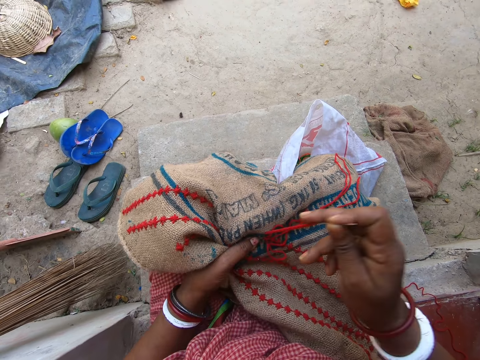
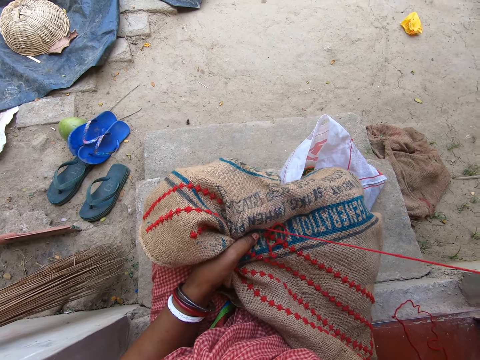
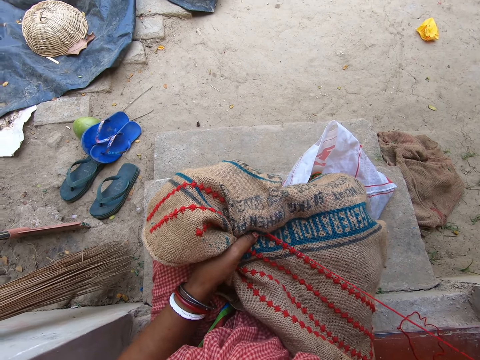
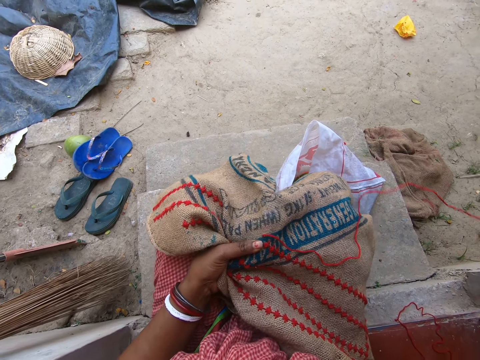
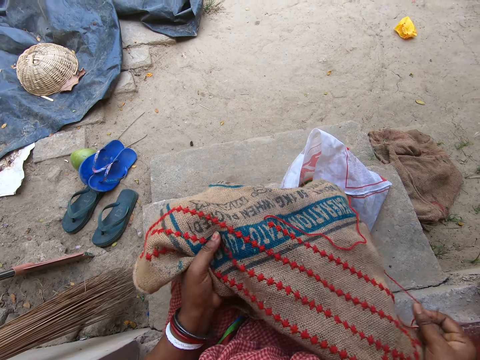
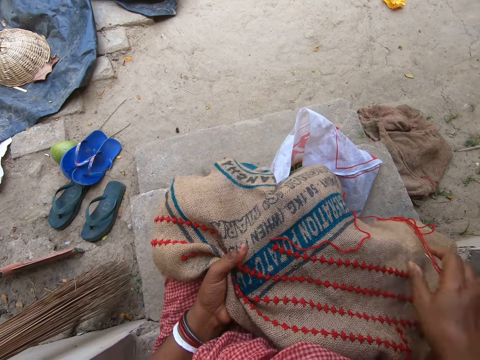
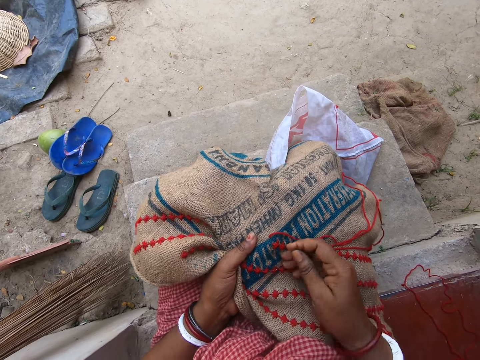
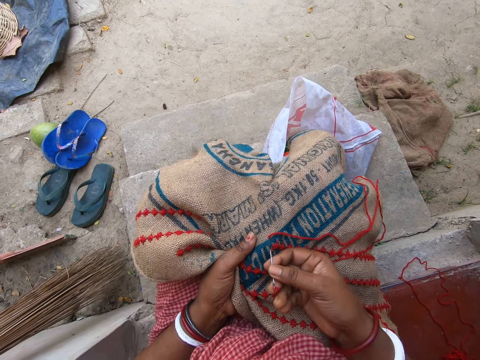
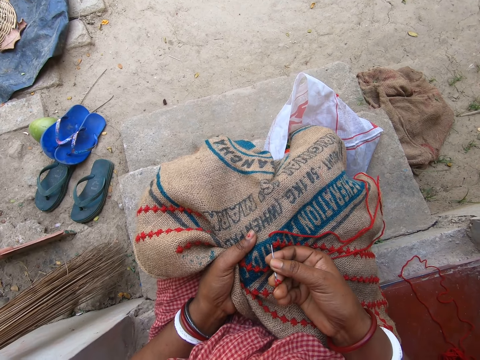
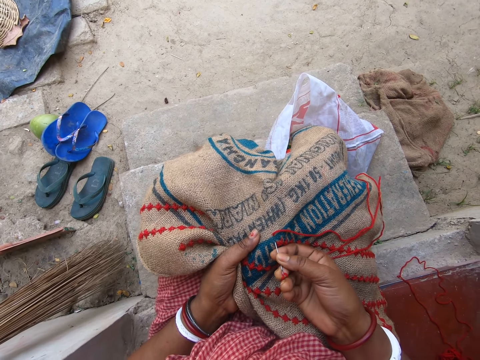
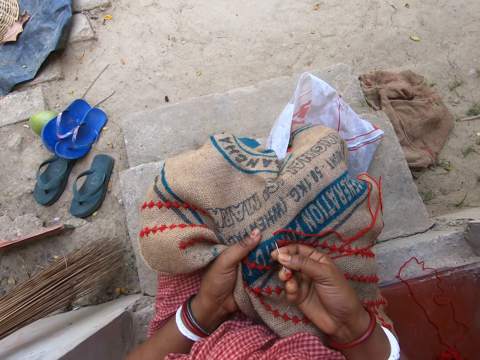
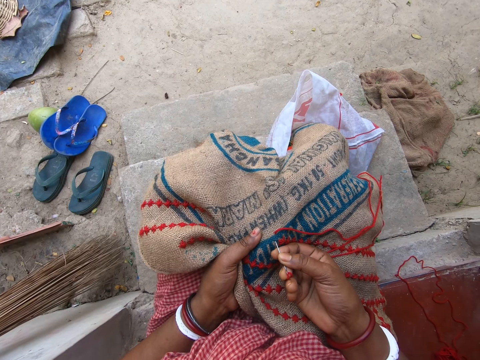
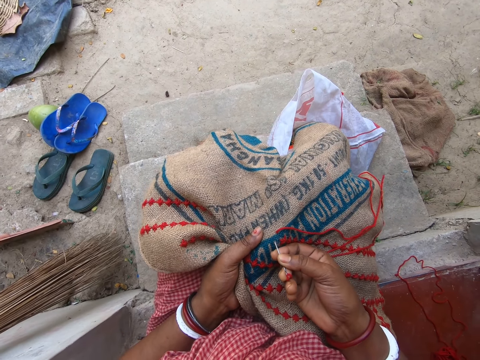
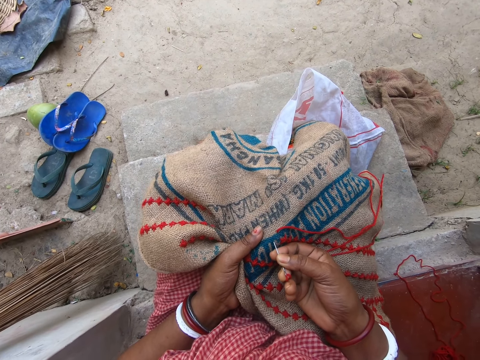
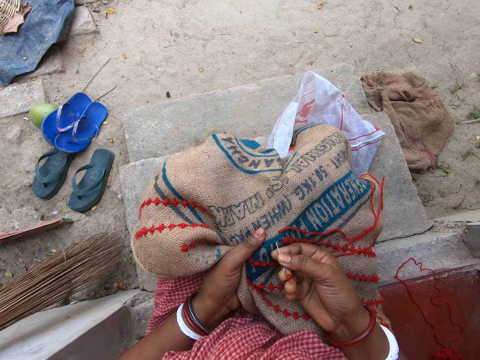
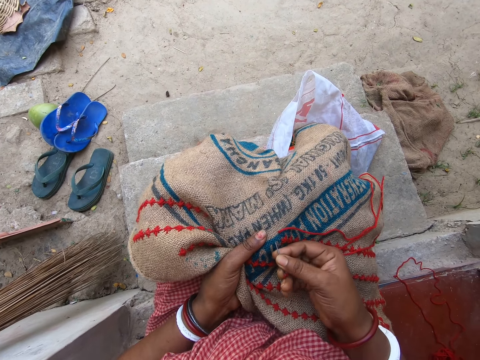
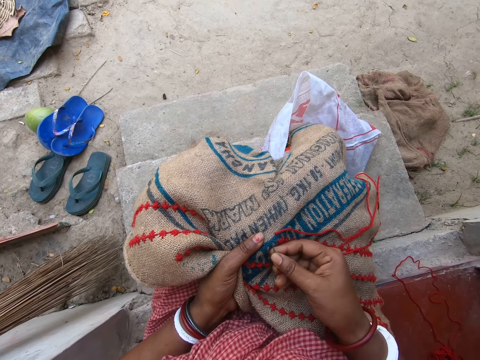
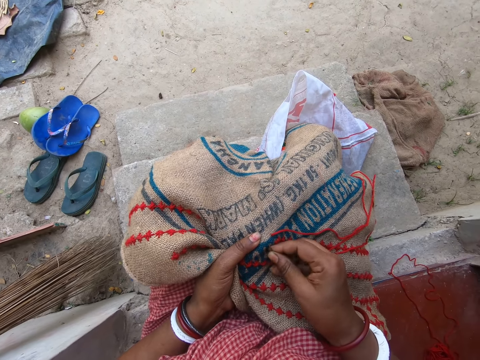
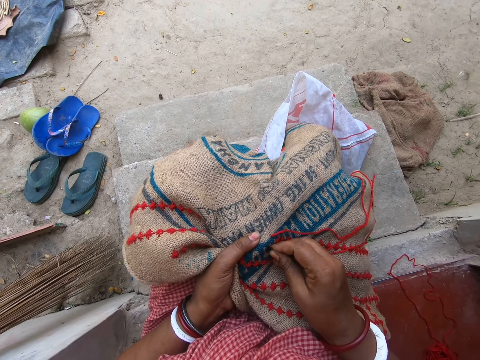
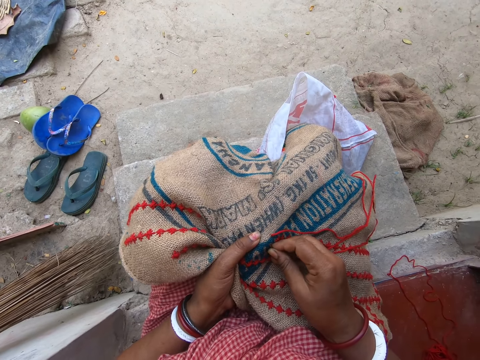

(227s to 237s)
The camera wearer adjusts the sack on her legs in her left hand with both hands. She sews on the sack in her left hand on her legs with the threaded needle in her right hand.

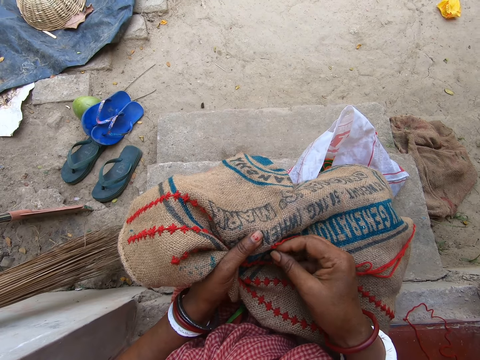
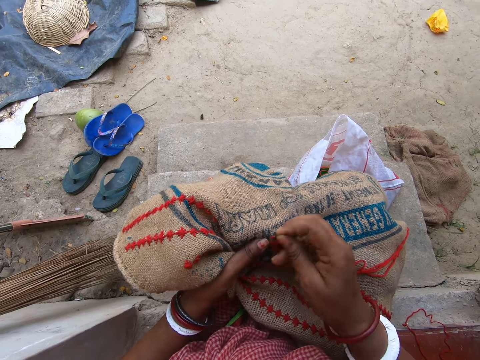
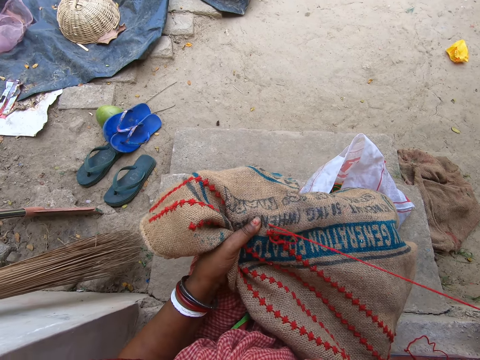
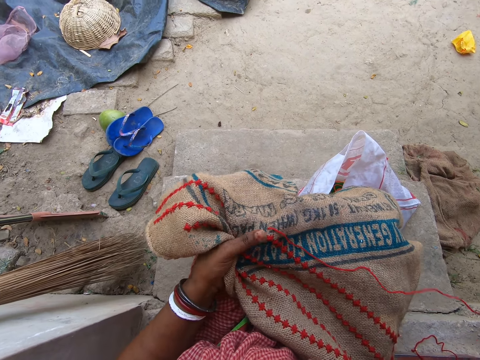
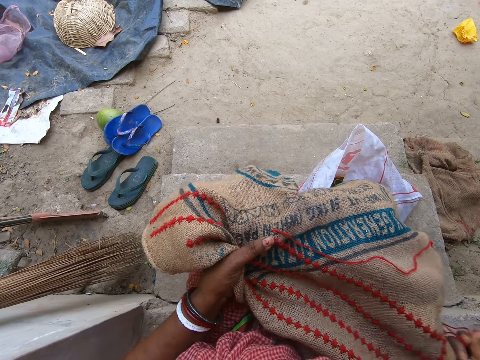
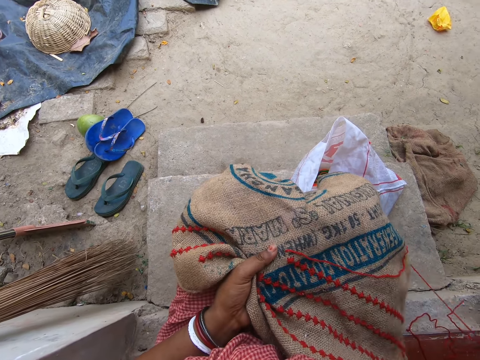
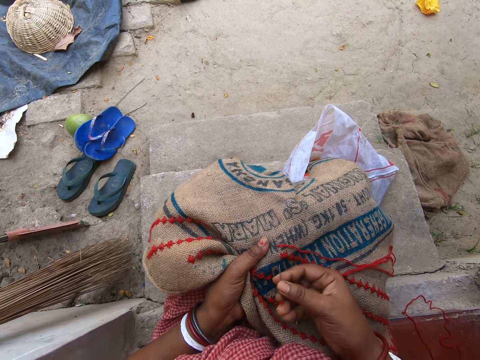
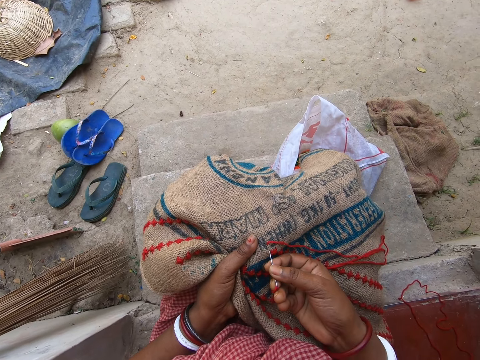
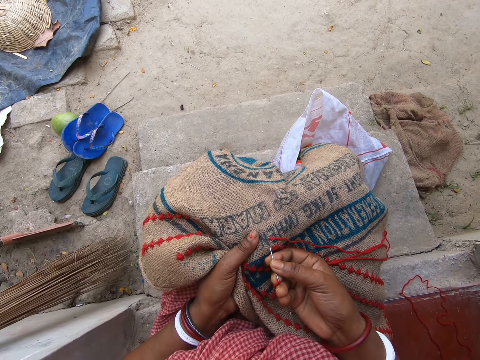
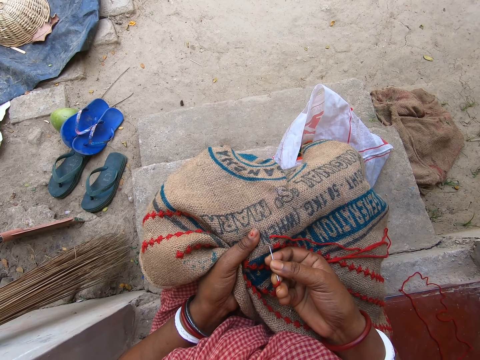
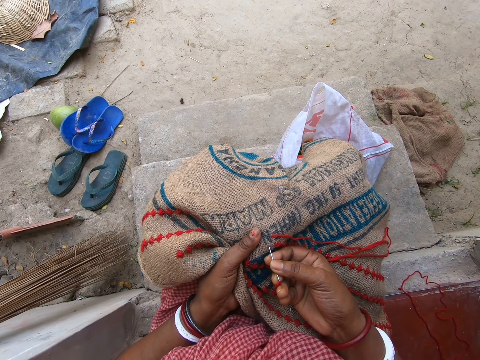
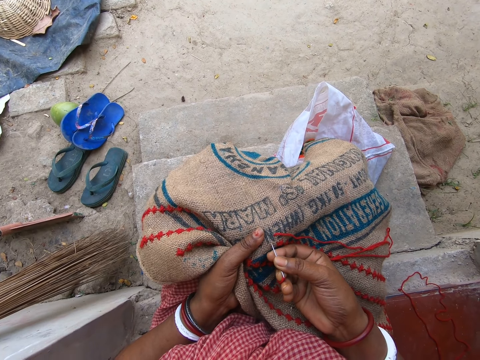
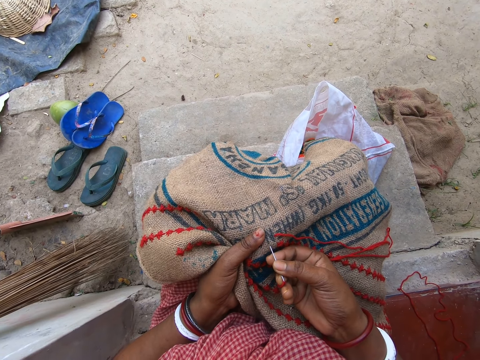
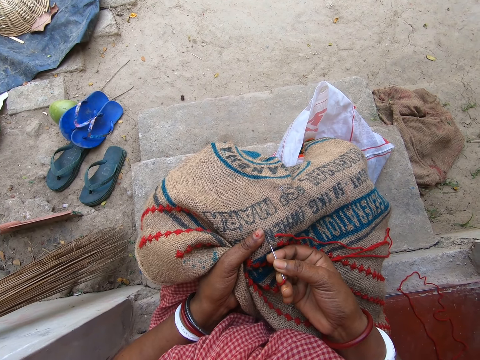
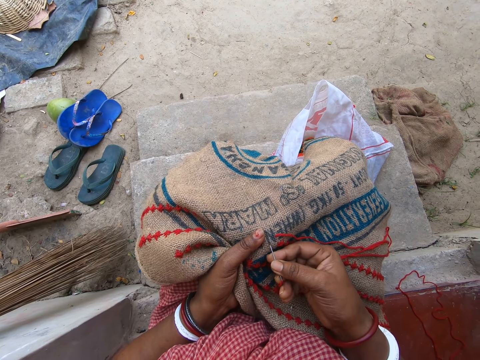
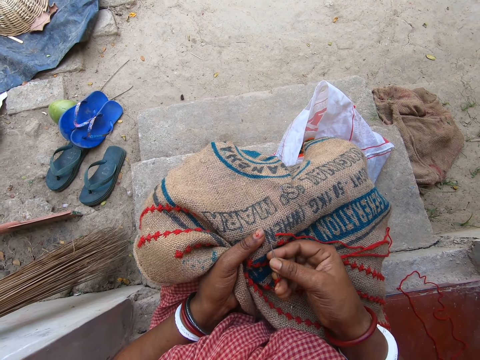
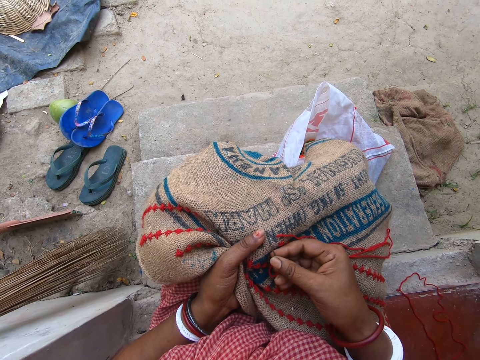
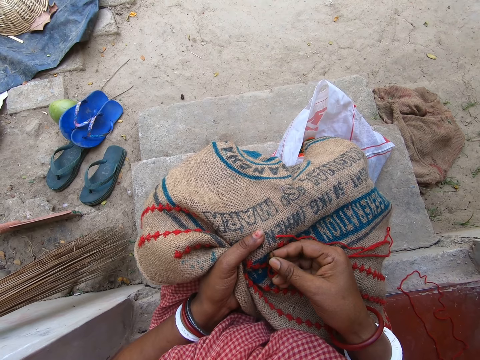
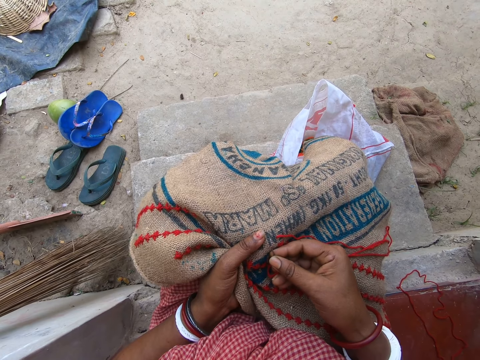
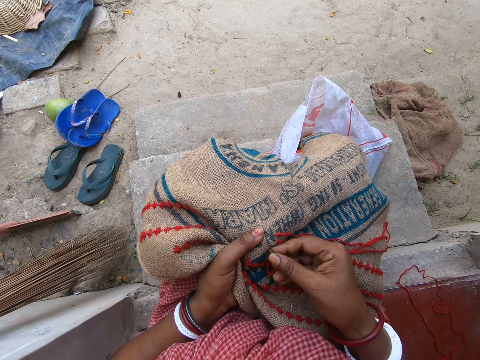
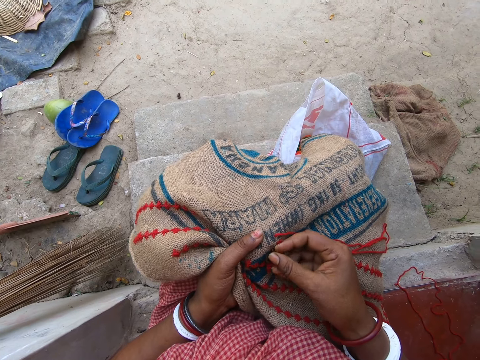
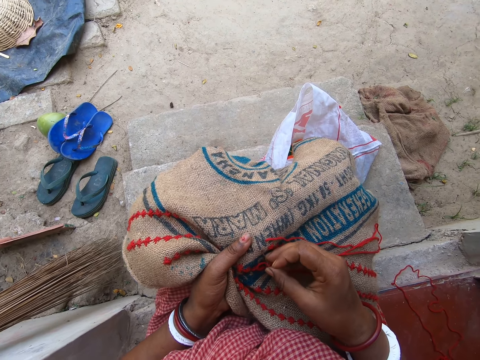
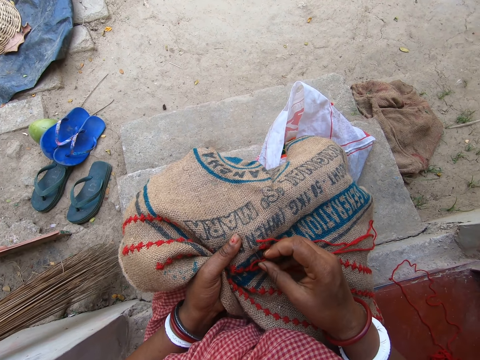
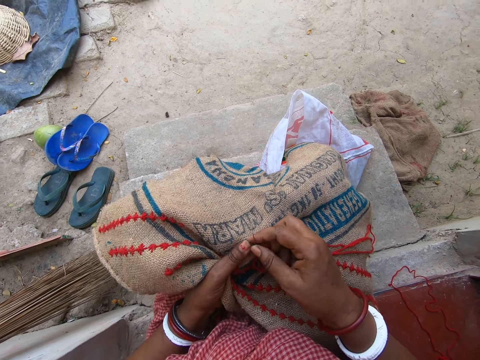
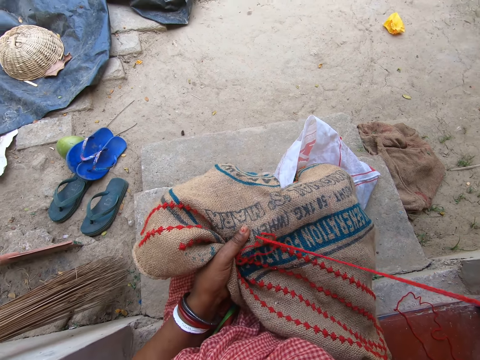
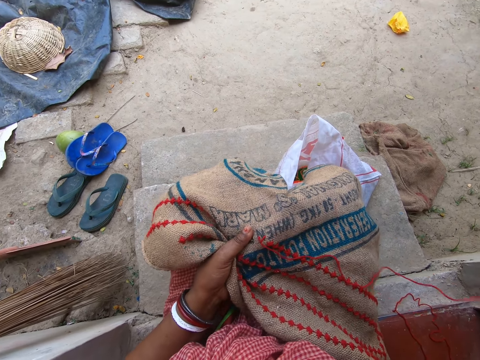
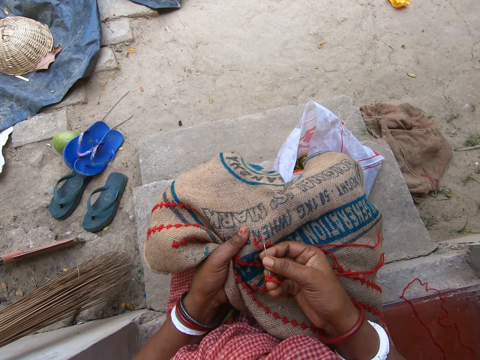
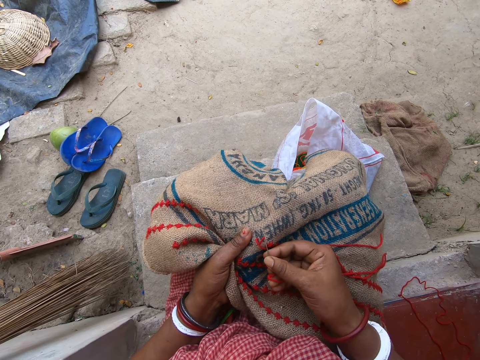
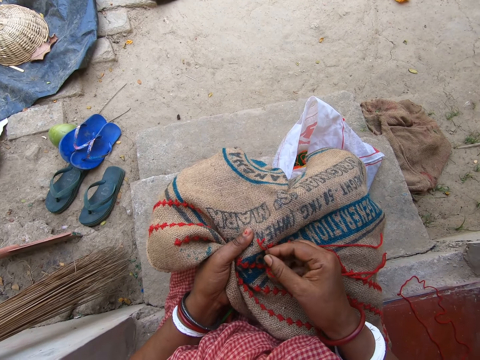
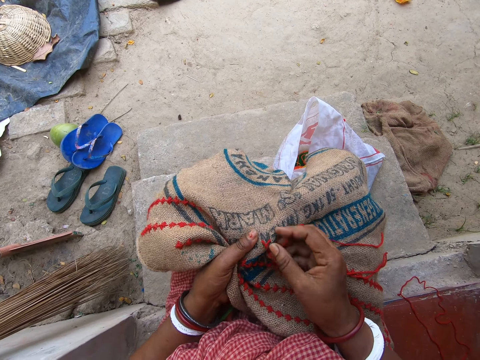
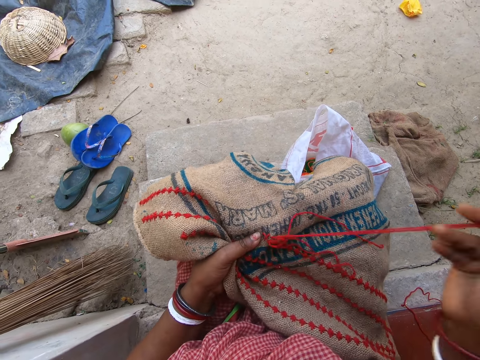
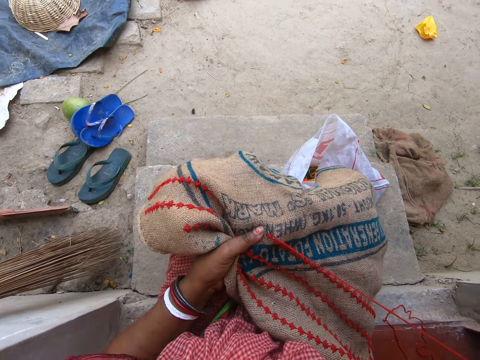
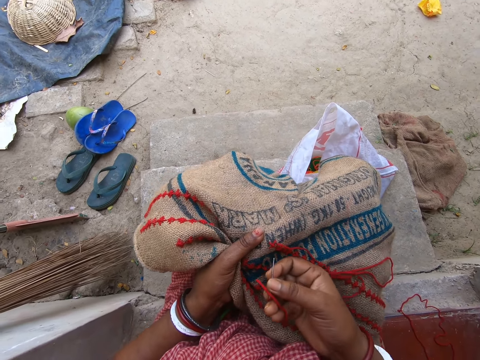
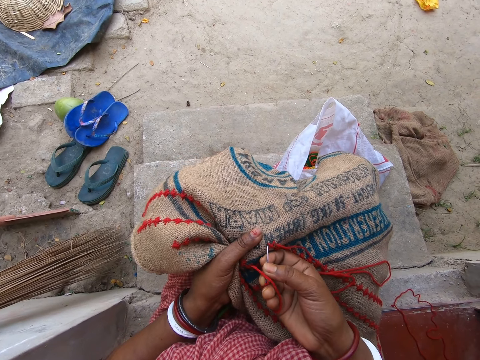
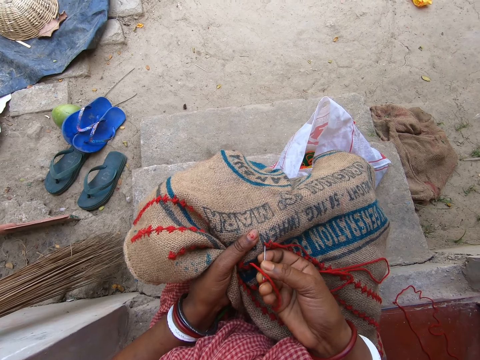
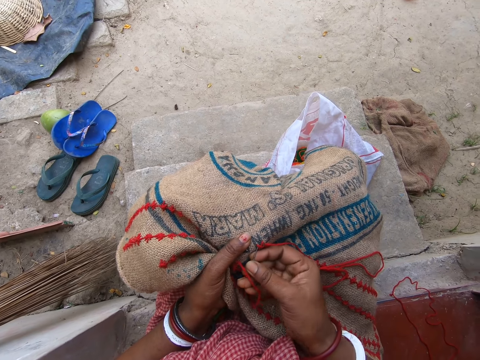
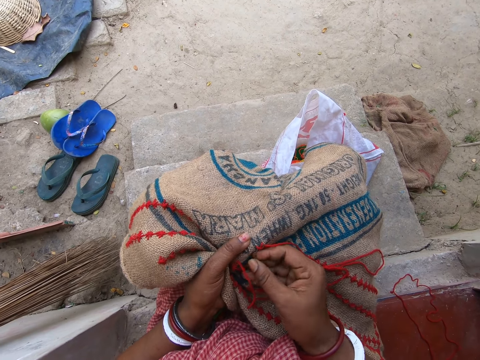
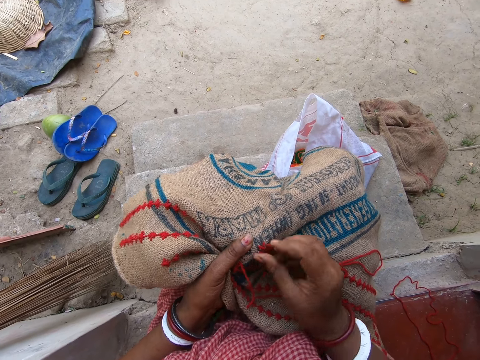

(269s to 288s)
The camera wearer adjusts the sack on her legs in her left hand with both hands. She sews on the sack in her left hand on her legs with the threaded needle in her right hand. She inserts the needle.
